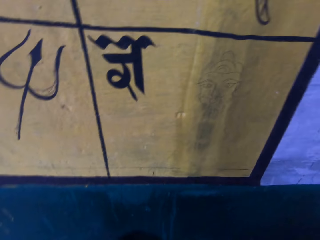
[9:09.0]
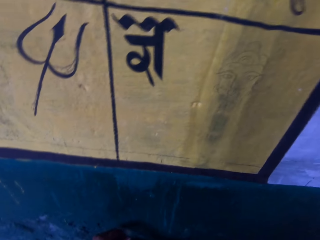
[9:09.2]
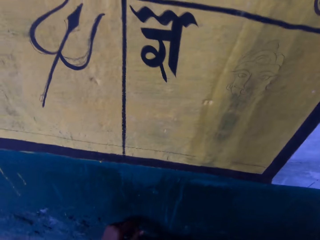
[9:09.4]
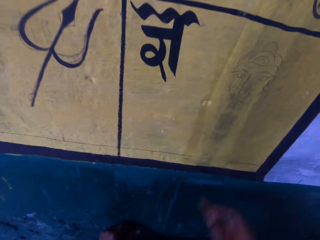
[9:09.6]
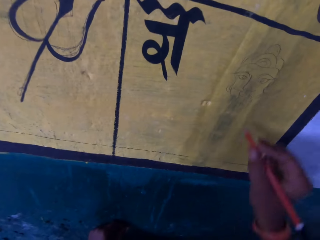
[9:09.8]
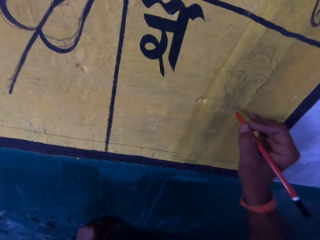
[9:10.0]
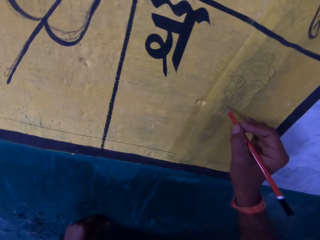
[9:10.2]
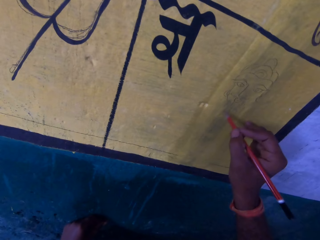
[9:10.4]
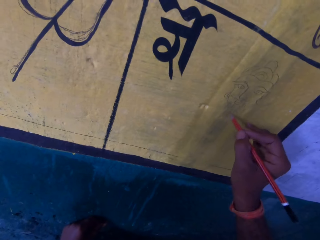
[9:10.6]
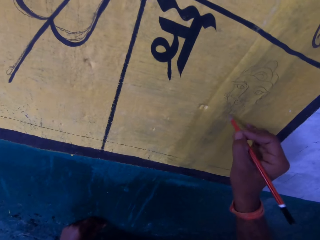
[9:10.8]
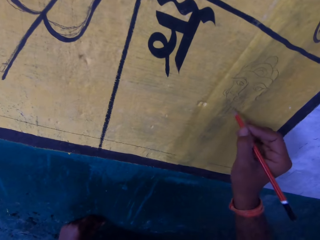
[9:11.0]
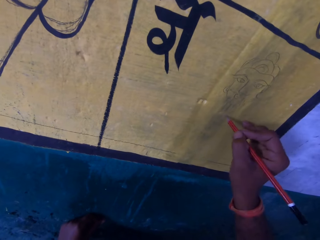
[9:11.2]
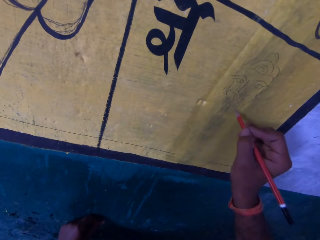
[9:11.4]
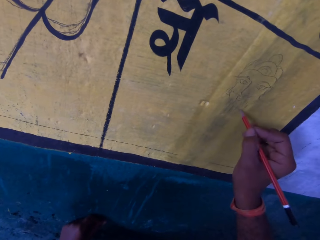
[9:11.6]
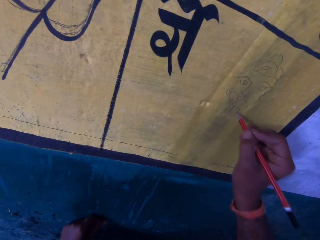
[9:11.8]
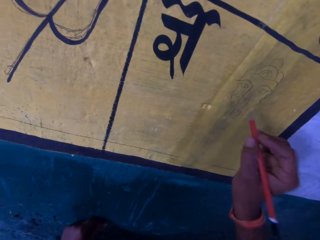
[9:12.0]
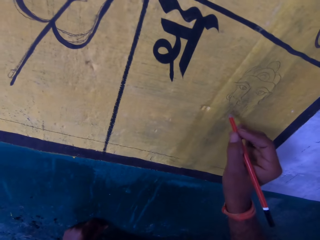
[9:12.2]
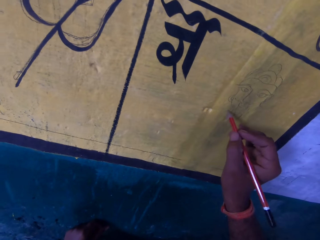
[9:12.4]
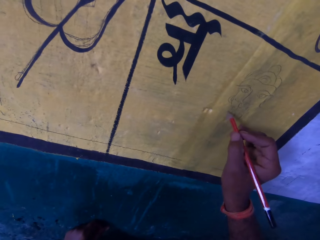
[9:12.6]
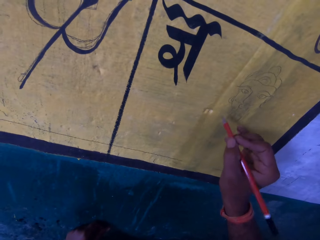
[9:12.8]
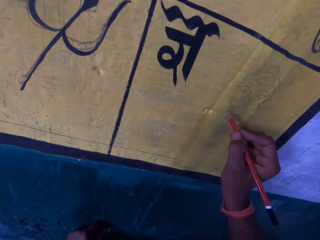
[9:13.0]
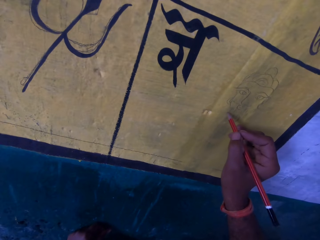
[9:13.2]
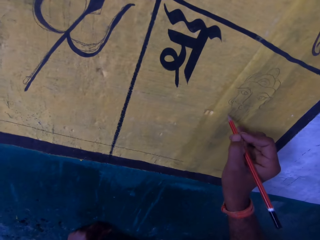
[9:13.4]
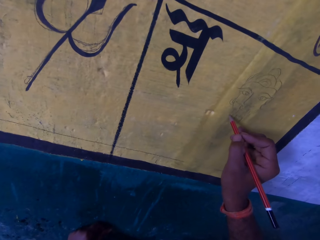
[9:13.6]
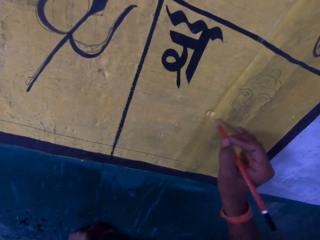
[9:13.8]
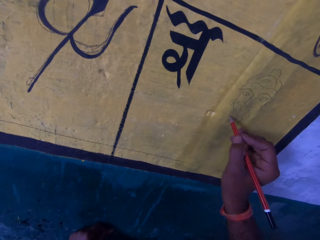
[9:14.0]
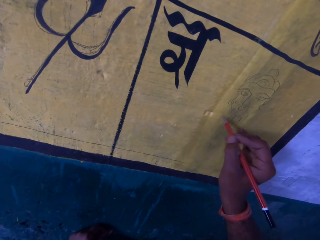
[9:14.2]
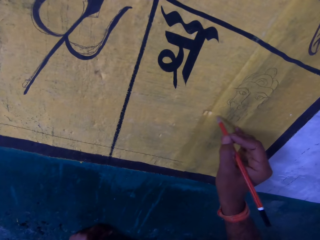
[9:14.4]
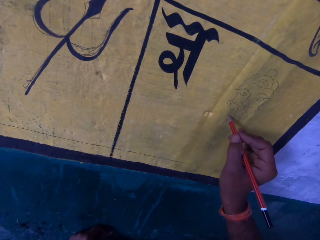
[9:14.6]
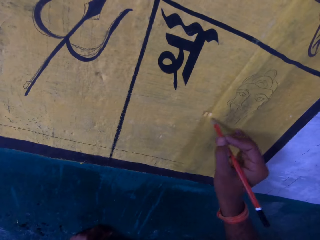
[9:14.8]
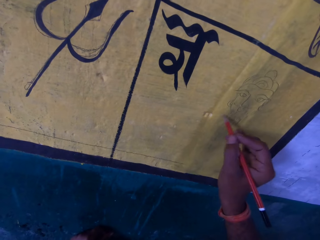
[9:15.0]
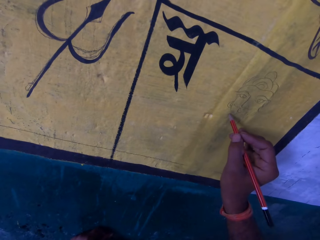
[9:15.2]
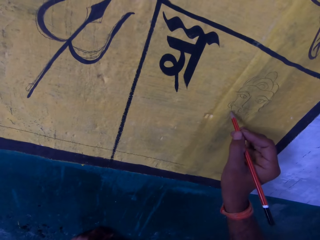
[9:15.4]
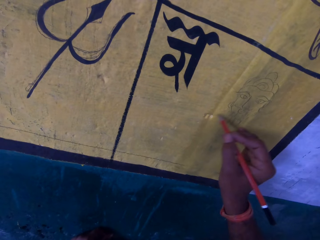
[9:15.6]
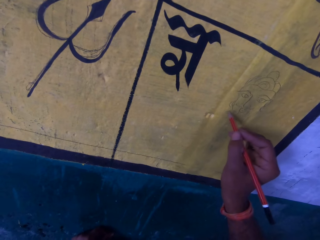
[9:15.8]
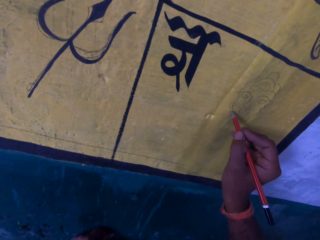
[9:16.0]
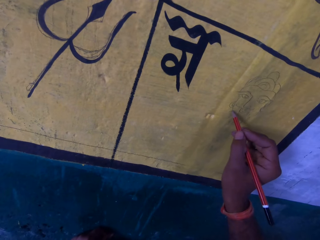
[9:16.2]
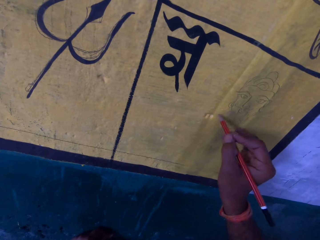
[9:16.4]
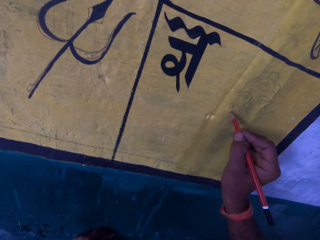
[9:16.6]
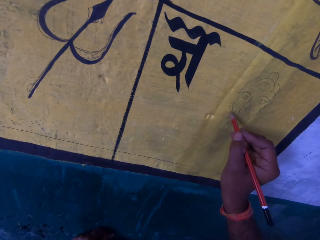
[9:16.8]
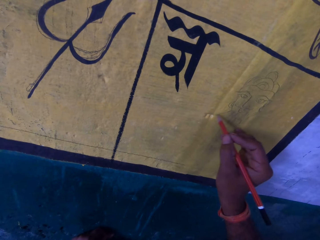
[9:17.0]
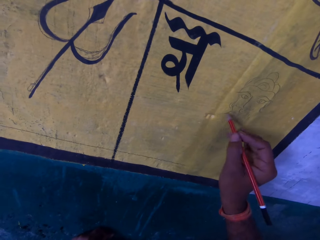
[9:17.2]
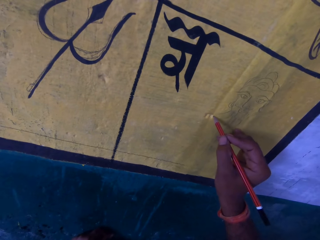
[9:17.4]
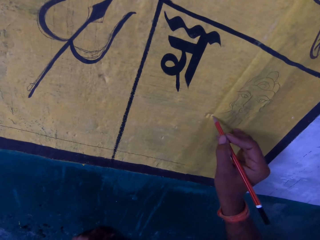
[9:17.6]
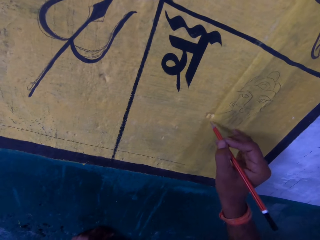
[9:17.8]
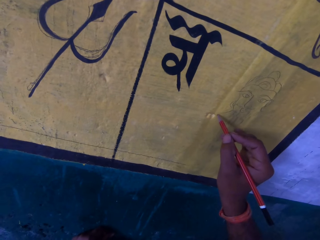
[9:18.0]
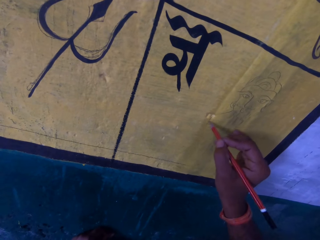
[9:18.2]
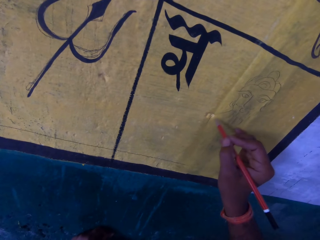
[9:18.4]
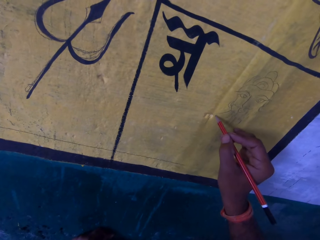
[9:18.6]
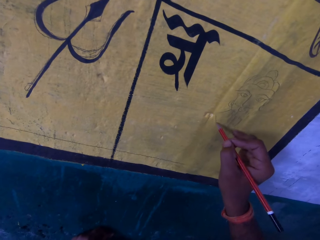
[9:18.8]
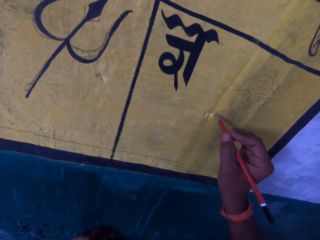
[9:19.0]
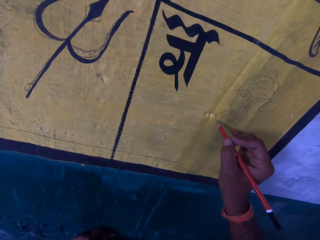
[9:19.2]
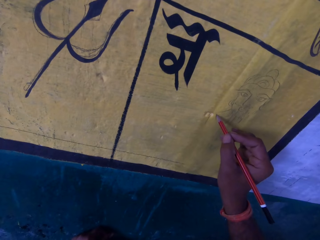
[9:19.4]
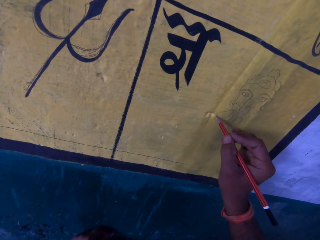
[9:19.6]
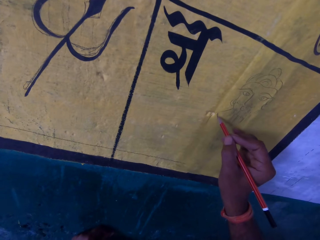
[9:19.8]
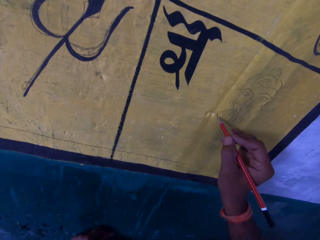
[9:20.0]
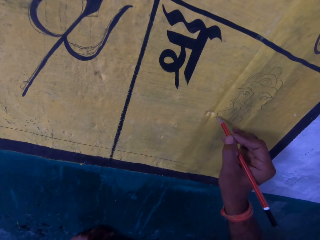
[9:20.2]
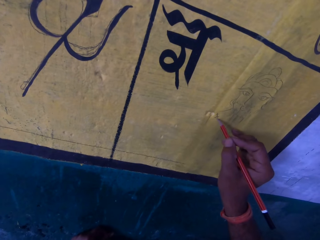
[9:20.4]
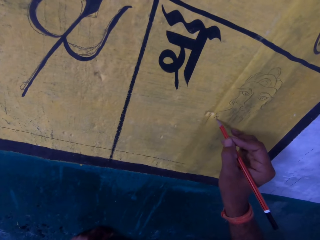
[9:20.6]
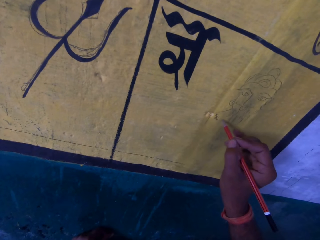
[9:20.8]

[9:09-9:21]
The camera wearer sketches on the drawing board.

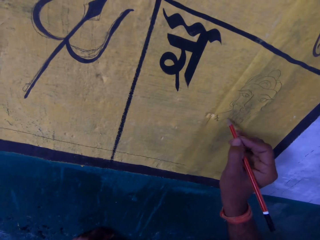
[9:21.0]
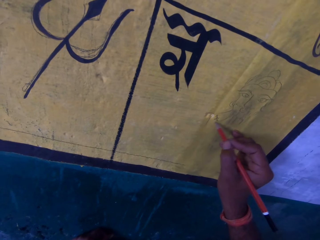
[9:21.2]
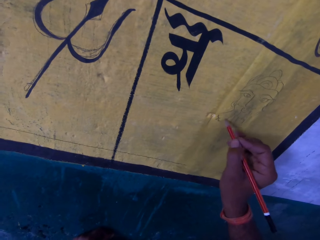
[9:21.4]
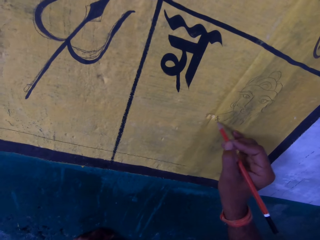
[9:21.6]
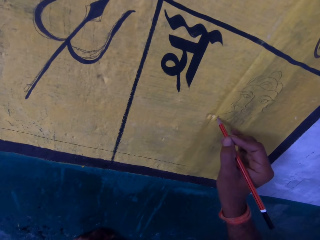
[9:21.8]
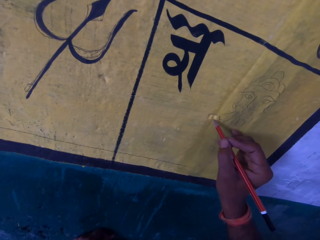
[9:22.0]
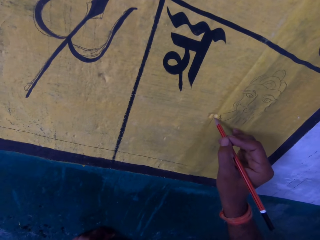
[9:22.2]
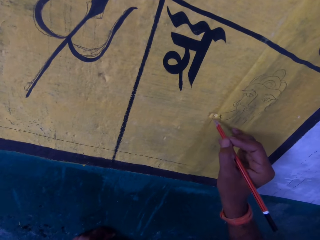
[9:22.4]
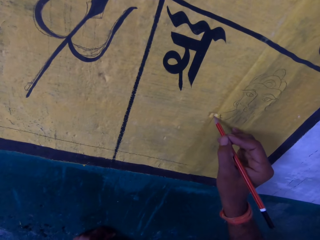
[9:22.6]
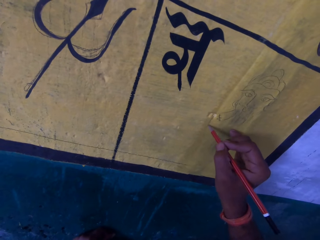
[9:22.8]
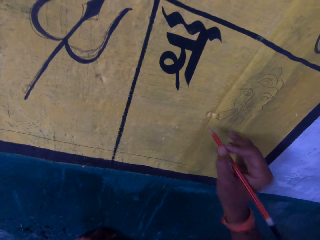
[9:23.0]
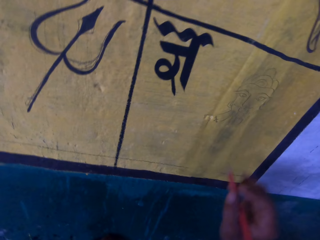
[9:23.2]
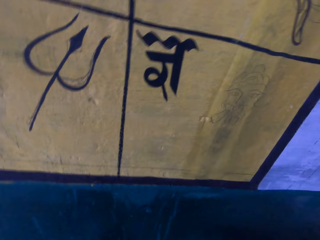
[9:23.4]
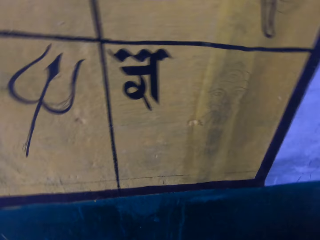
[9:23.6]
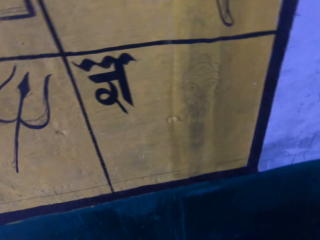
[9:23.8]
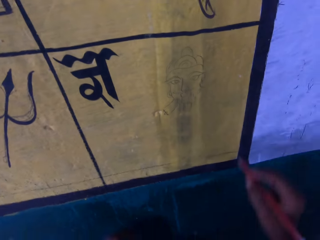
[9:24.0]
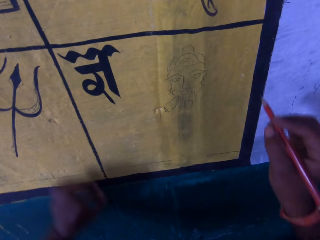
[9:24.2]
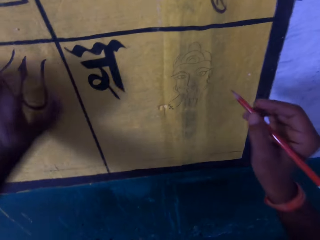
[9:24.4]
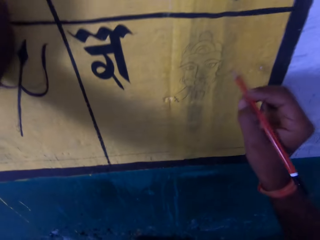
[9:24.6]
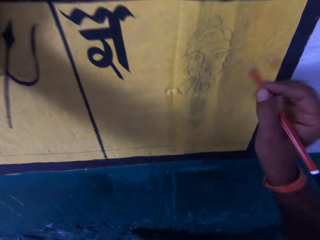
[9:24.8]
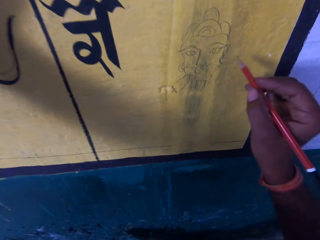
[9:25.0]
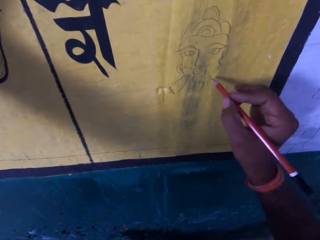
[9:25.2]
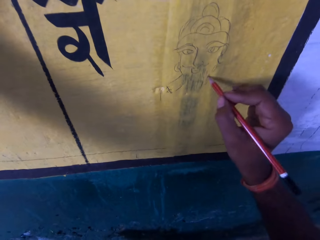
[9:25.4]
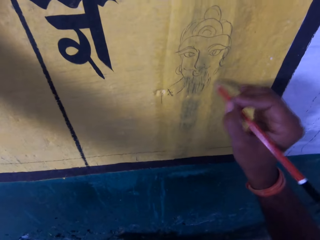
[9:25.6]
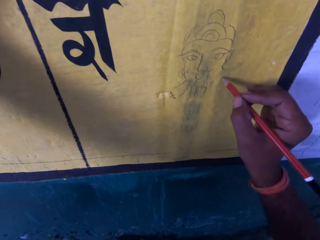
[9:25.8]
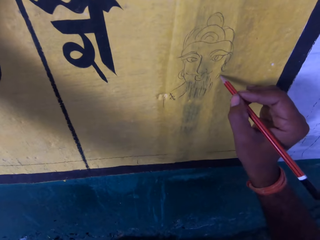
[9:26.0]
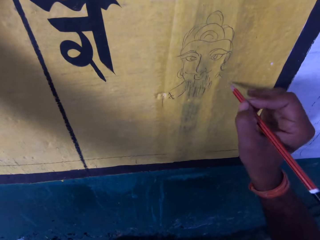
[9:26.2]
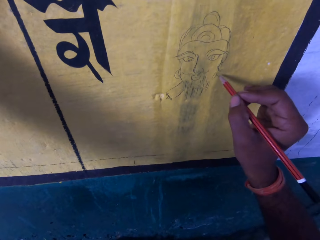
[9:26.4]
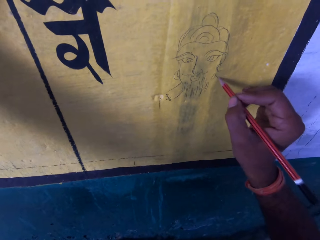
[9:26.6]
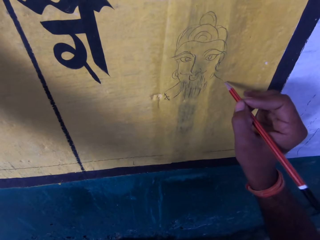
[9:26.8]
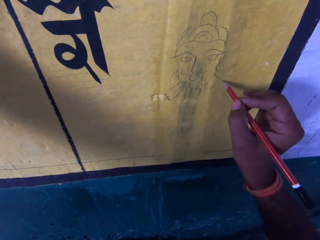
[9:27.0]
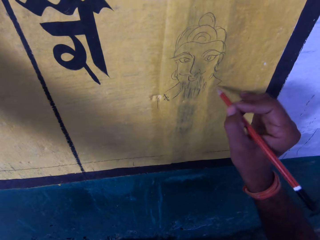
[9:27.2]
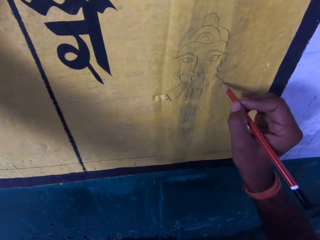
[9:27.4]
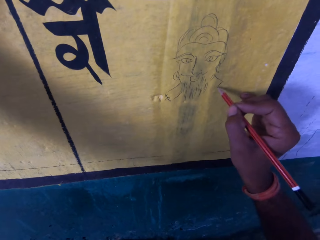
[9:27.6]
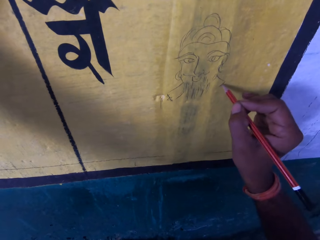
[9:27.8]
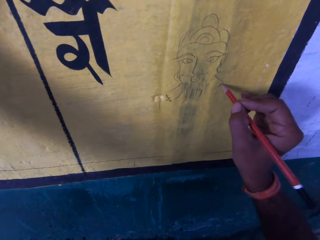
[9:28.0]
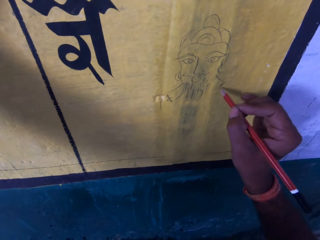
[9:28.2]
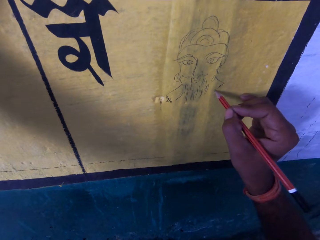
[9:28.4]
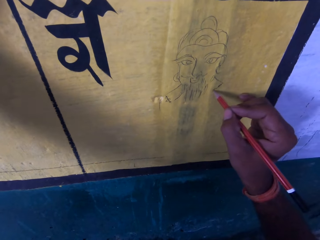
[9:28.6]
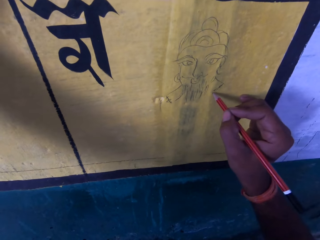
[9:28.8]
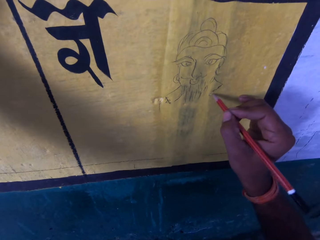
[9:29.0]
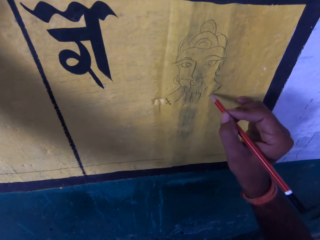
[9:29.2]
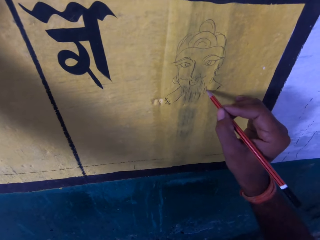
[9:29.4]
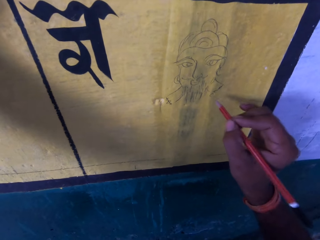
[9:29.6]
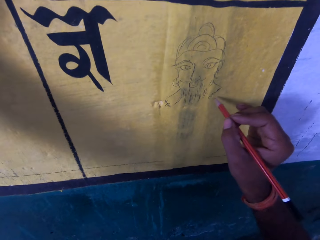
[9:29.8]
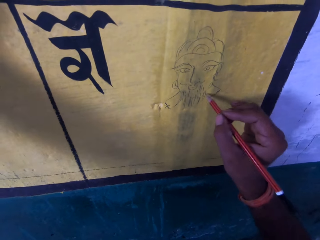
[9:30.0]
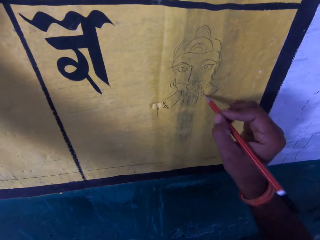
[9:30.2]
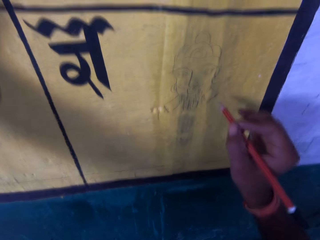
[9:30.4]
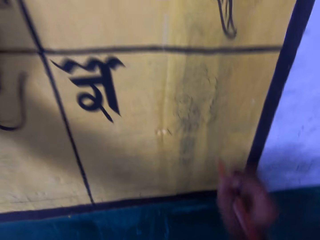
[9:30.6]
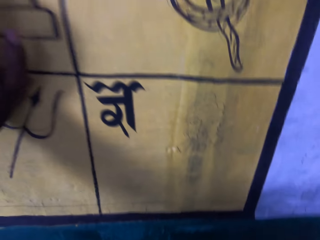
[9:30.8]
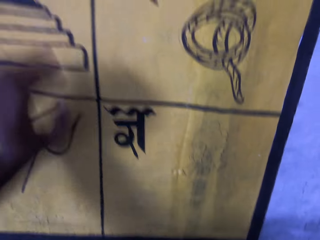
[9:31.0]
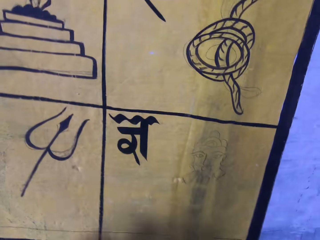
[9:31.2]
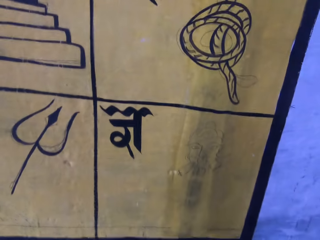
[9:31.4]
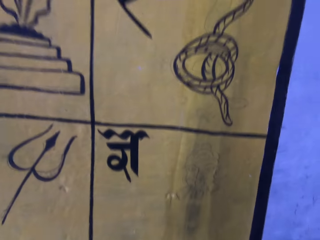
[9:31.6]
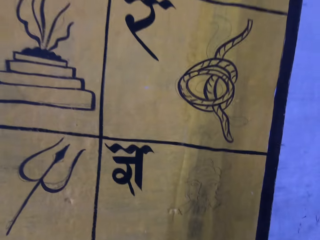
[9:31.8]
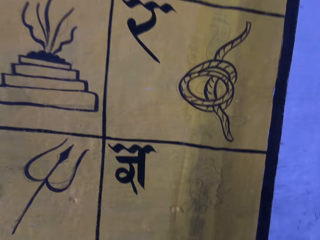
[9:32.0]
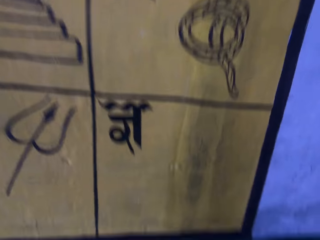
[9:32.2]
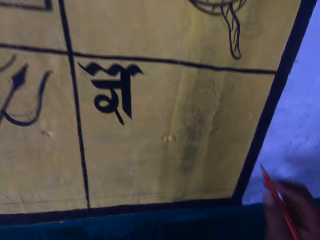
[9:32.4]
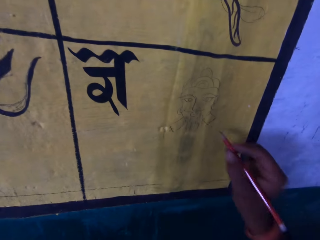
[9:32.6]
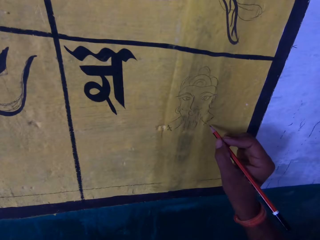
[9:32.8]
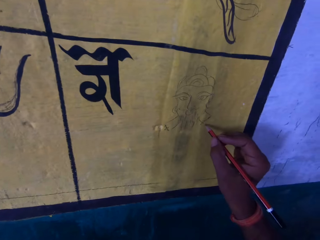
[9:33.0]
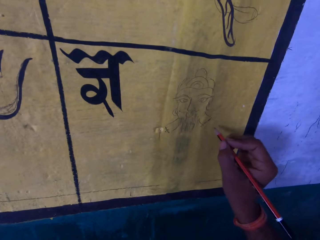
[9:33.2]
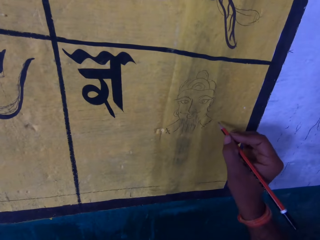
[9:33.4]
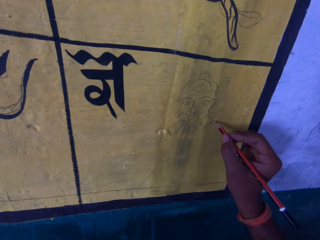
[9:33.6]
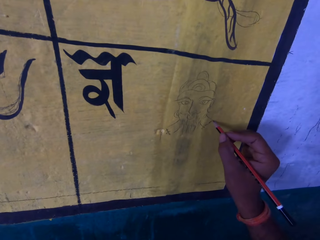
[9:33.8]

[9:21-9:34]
The camera wearer moves his hand towards him. He moves his hands forward. He places his left hand on the paint wall. He draws on the wall with a pencil. A man talks to the camera wearer. The camera wearer moves his hand towards him. He removes the pencil from the paint wall. He removes his left hand from the paint wall. He stares at the wall. He moves his hand forward. He draws on the paint wall with the pencil.
